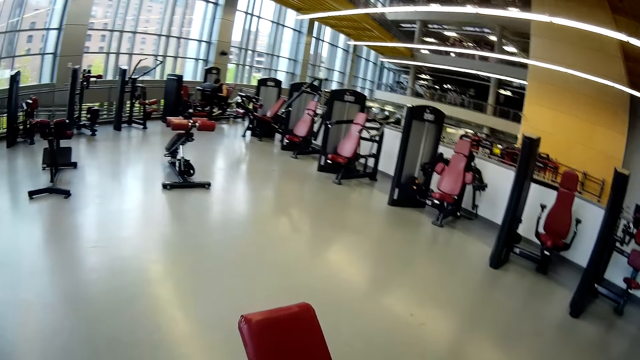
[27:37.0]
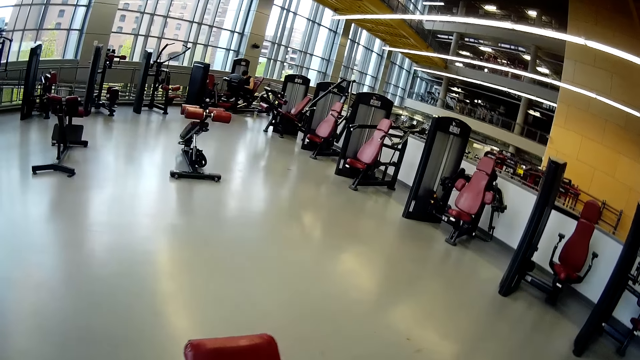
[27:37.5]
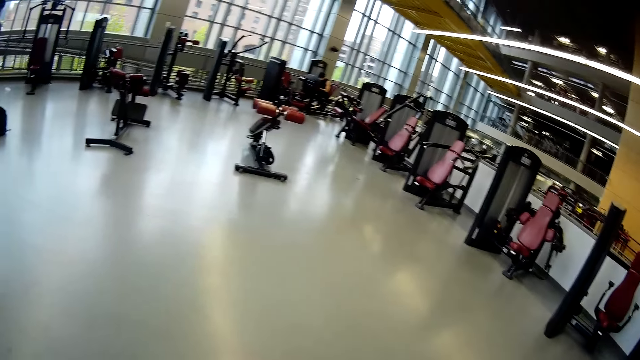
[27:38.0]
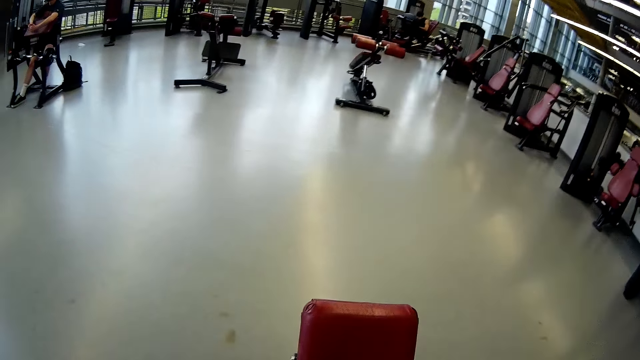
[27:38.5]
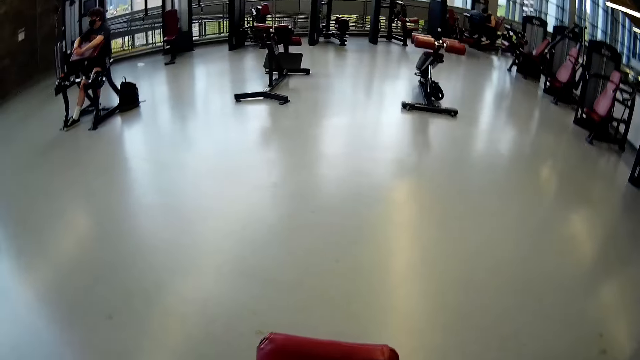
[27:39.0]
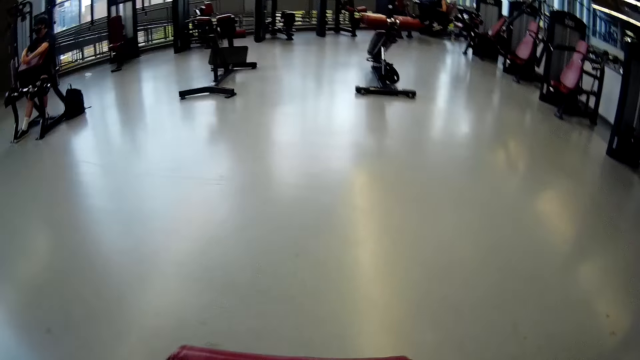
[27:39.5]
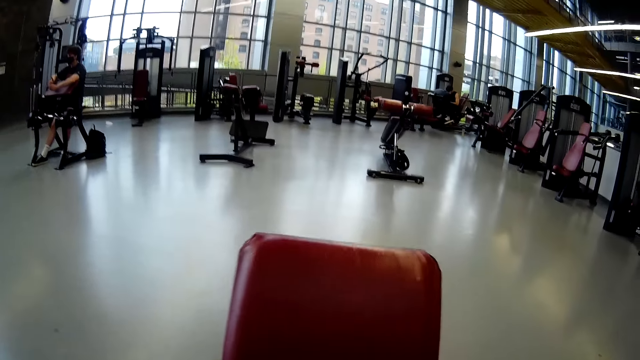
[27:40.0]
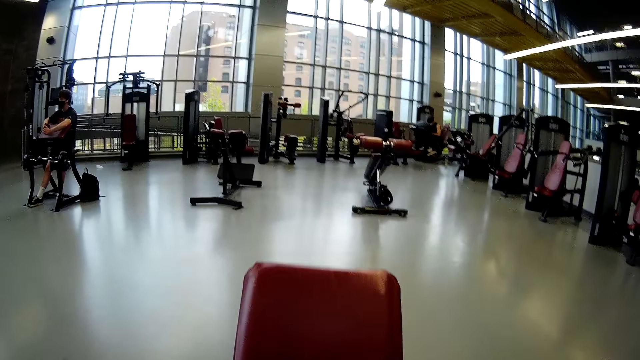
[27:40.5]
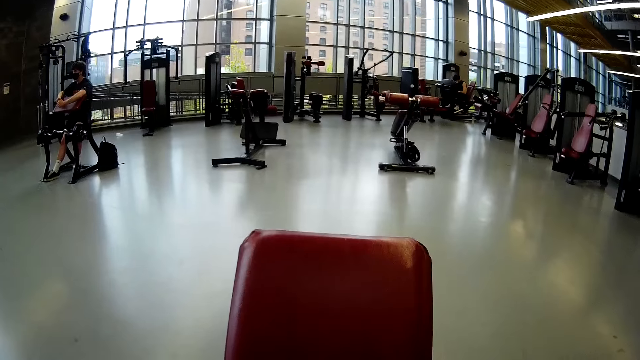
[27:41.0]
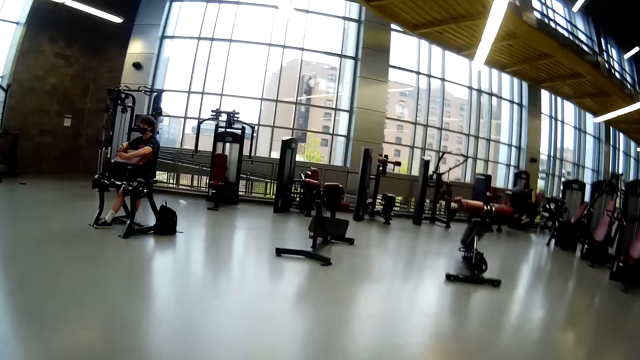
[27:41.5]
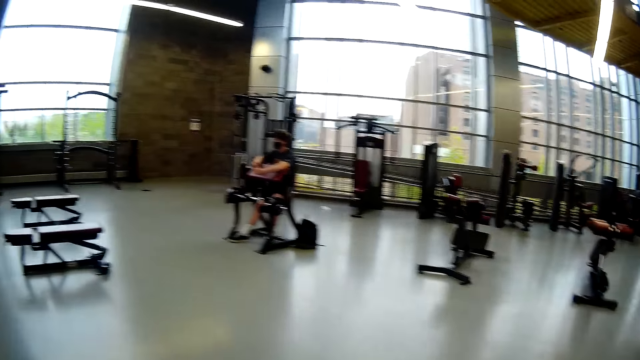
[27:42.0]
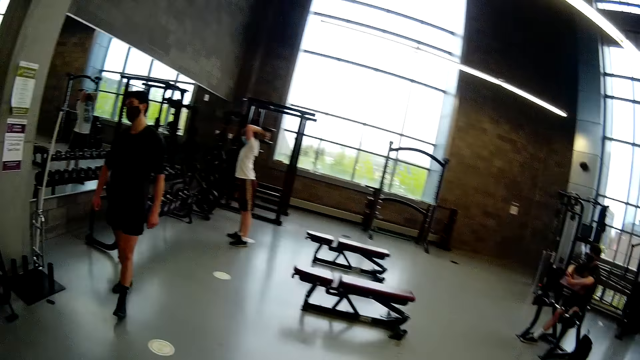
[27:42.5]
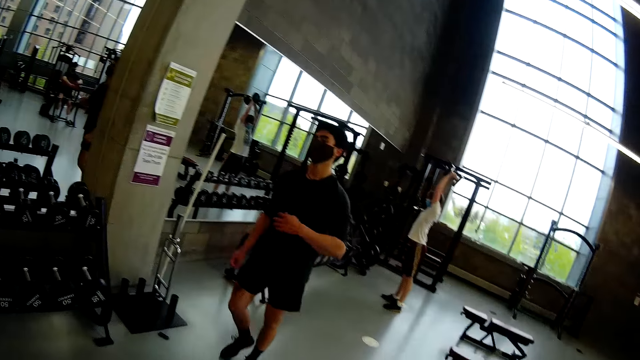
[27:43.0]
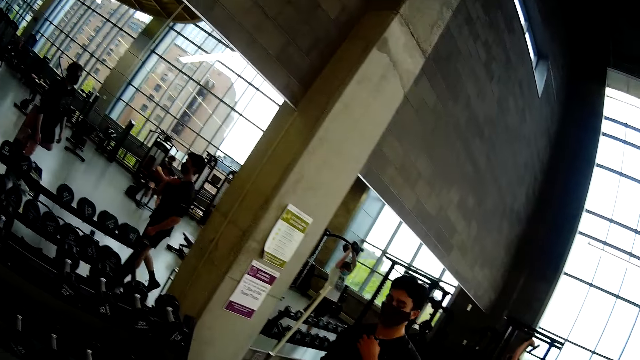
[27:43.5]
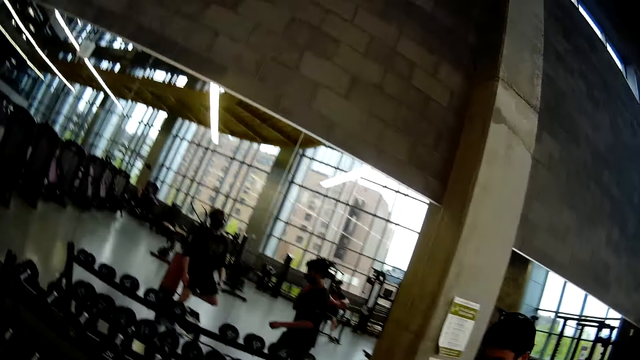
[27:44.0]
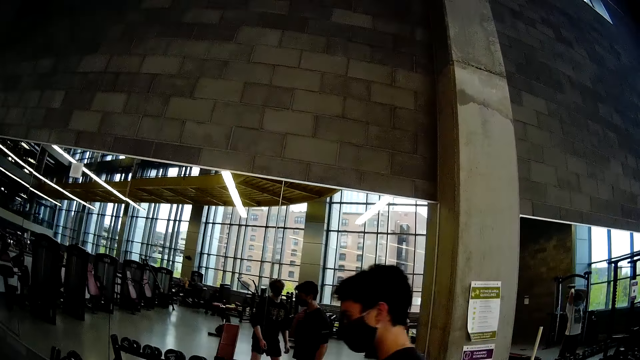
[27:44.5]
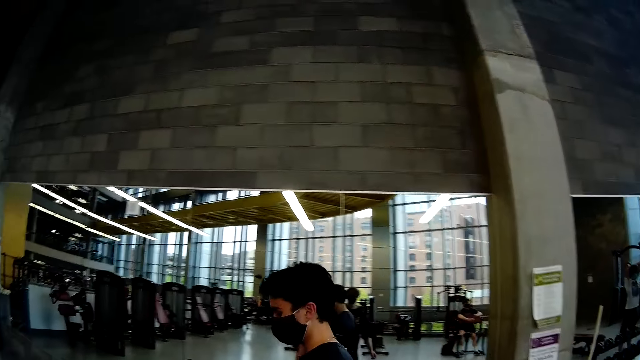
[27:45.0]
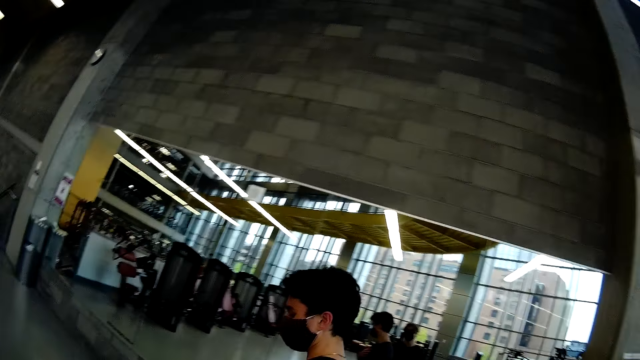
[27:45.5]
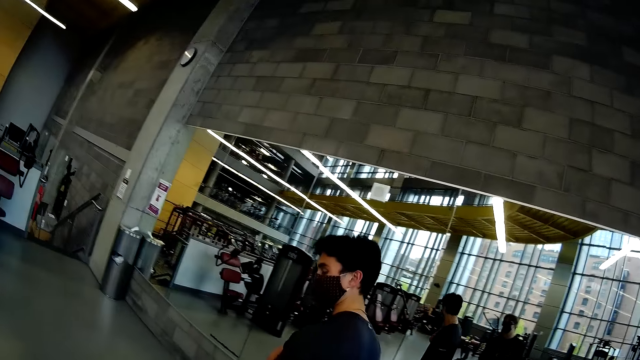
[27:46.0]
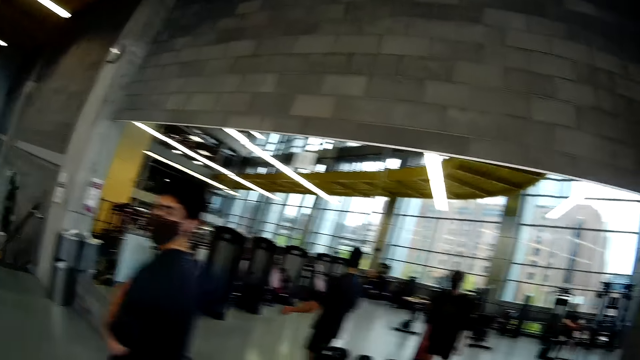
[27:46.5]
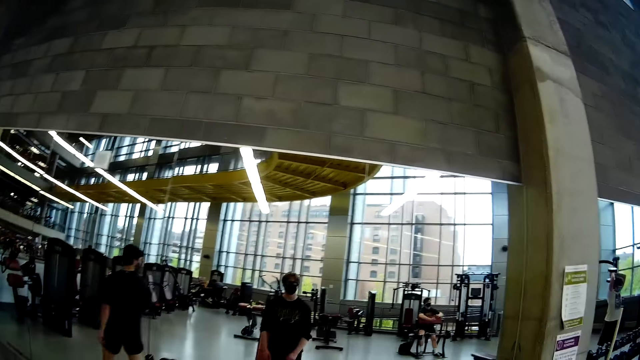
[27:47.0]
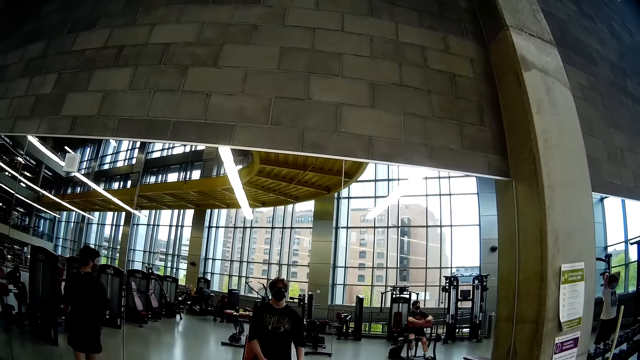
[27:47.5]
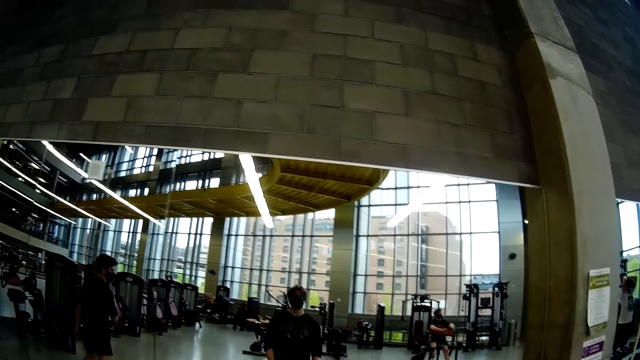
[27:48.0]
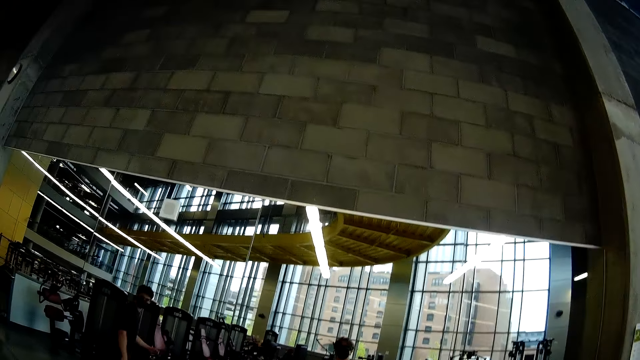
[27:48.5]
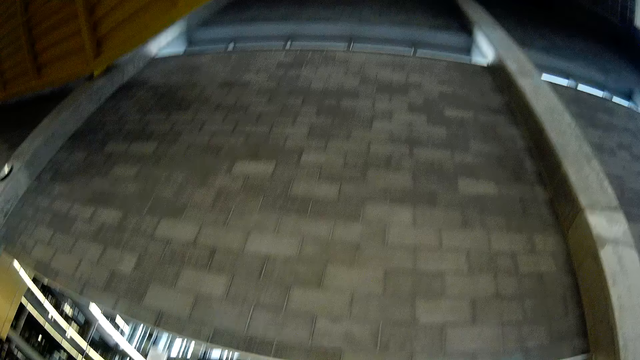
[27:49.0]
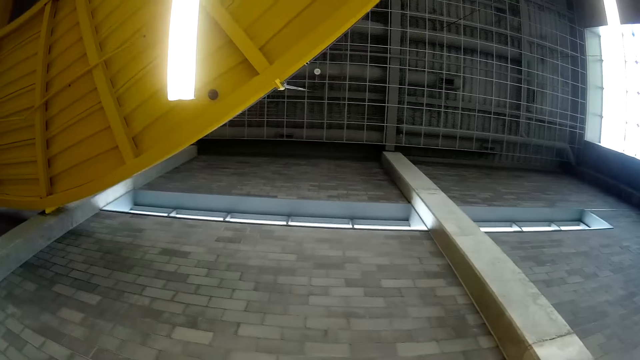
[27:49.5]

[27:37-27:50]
Another man lifts a dumbbell with both hands. The camera wearer whispers to the first man.

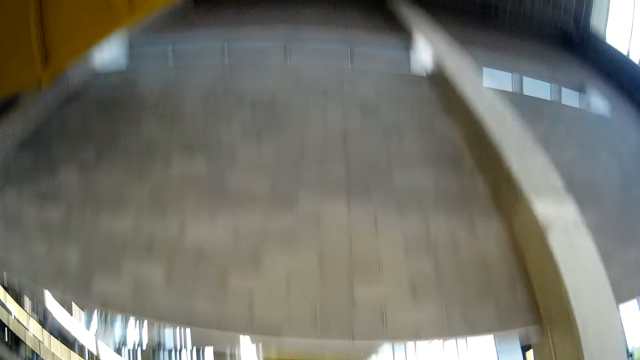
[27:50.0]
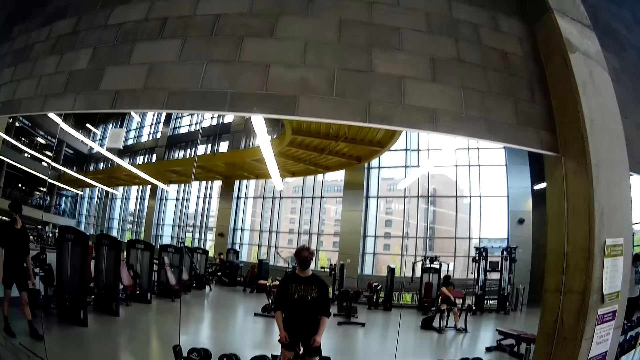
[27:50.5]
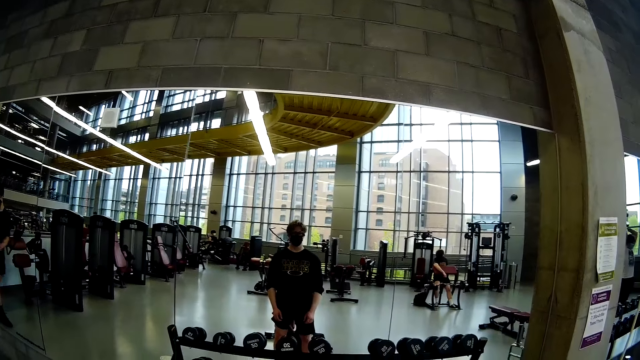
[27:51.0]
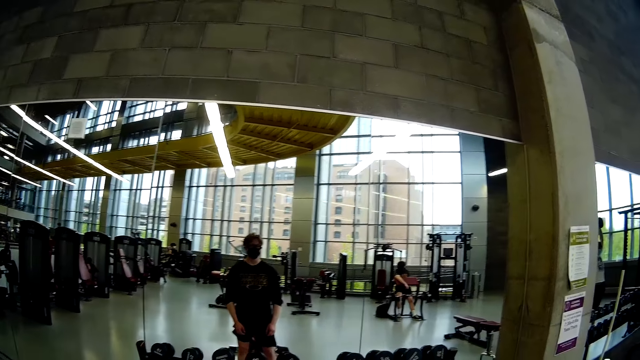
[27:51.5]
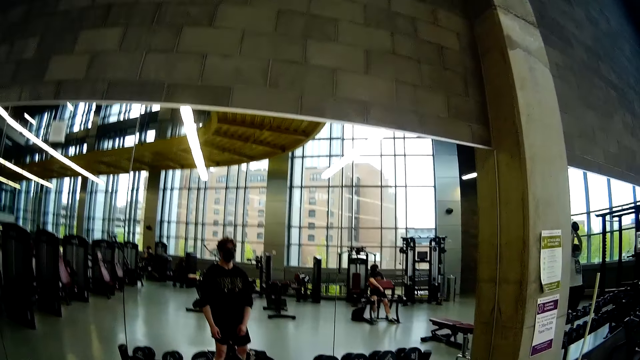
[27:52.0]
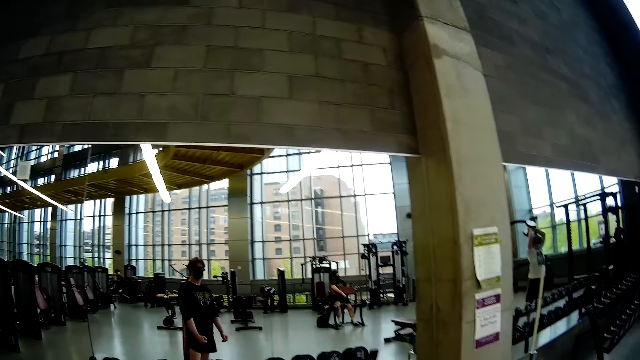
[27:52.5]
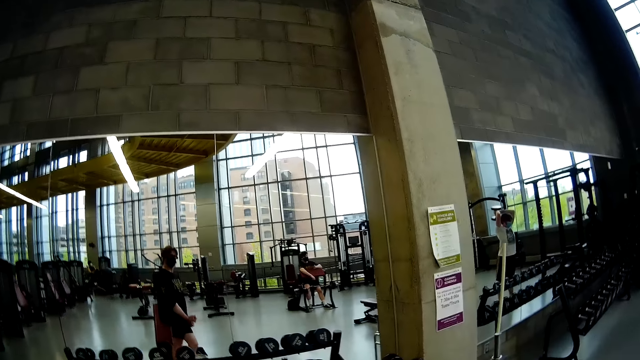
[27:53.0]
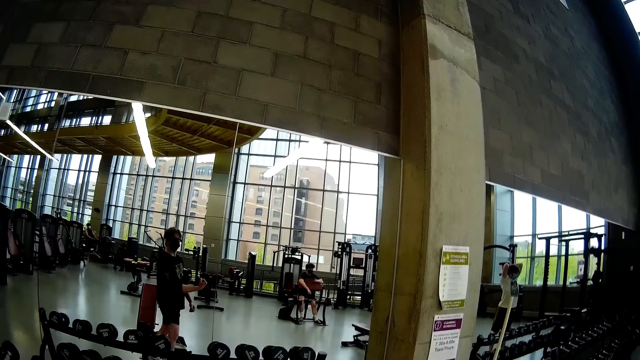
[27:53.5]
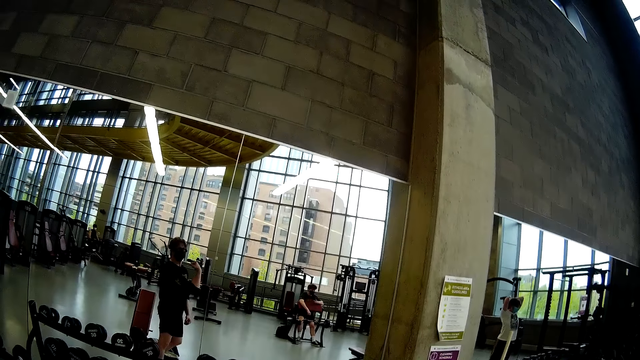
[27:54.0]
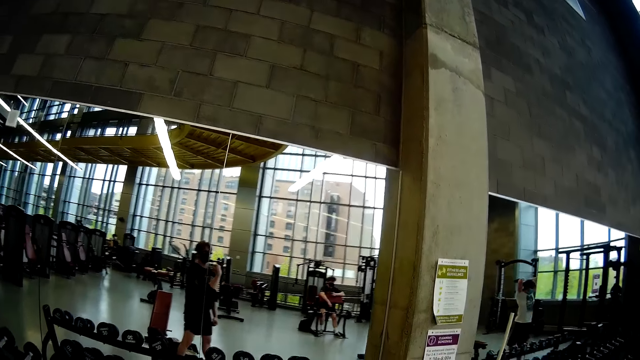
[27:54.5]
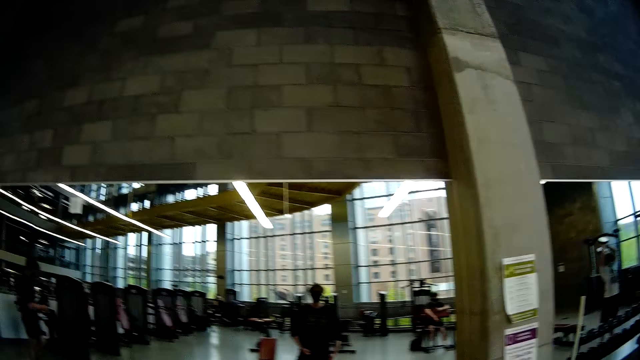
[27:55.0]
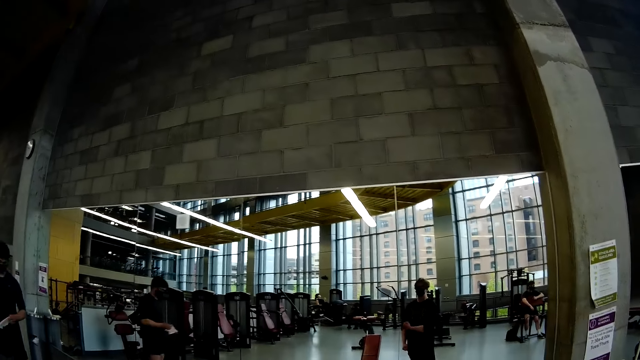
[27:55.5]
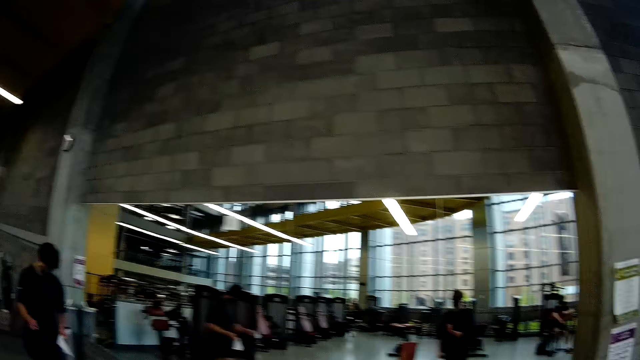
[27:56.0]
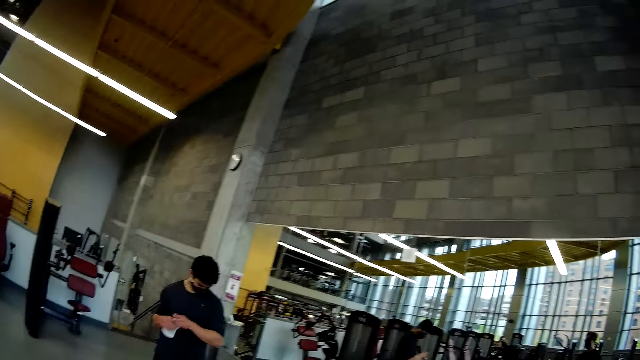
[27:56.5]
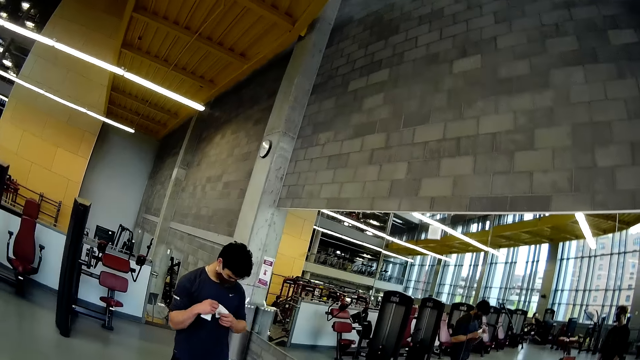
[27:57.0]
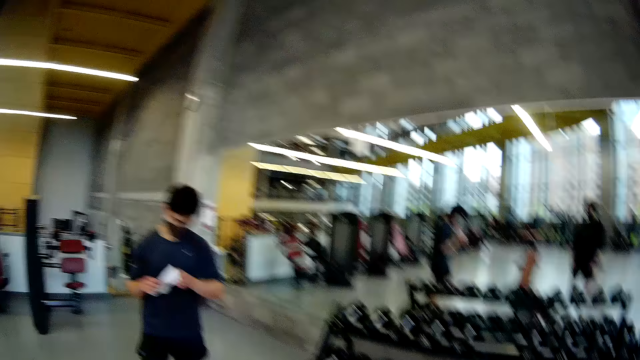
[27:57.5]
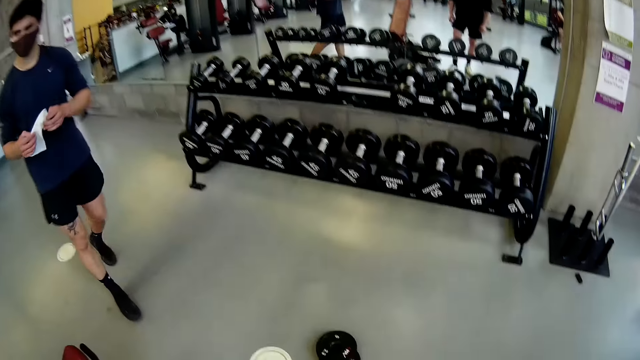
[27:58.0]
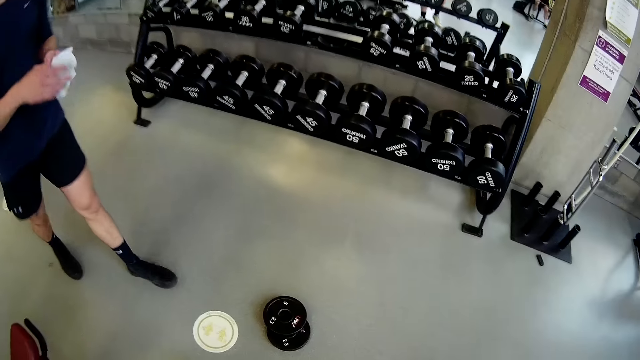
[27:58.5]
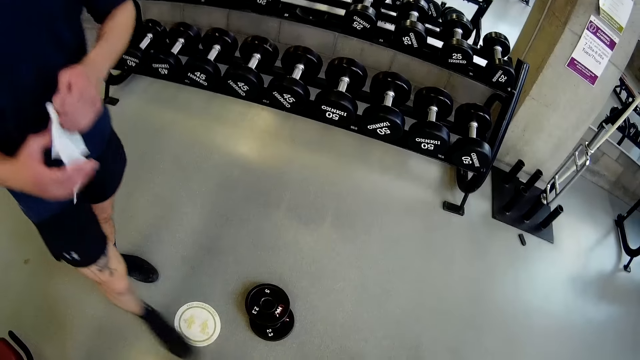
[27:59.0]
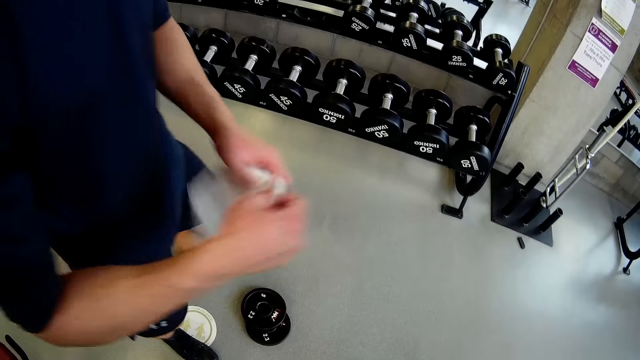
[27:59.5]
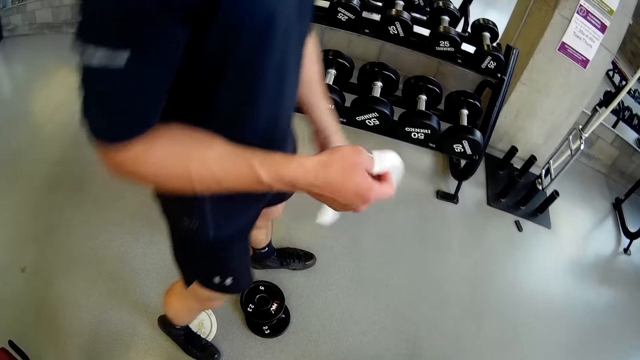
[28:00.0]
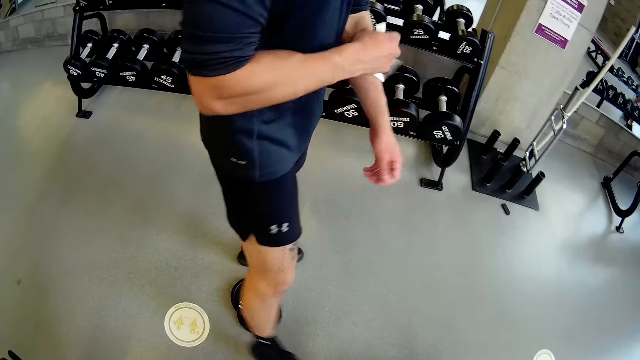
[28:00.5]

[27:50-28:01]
The camera wearer flexes his left hand muscles. He interacts with the man. The man holds a handkerchief with his left hand. The camera wearer flexes his right hand muscles. The man holds the handkerchief with both hands. The camera wearer interacts with the man. The man holds the handkerchief with his left hand.
